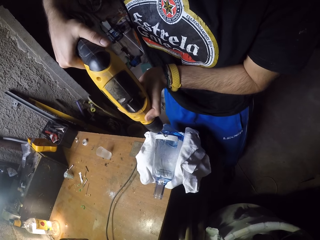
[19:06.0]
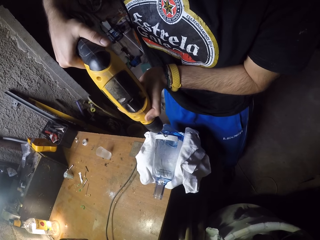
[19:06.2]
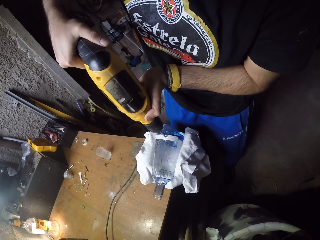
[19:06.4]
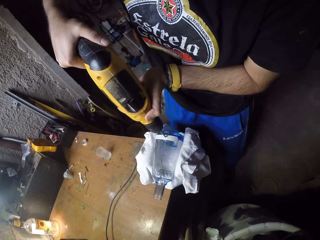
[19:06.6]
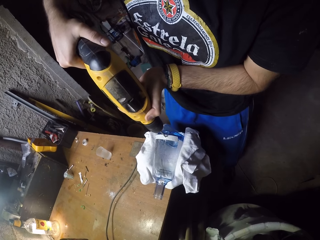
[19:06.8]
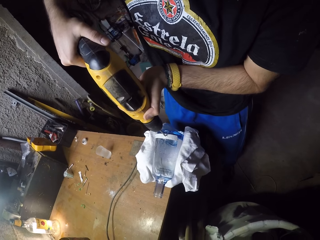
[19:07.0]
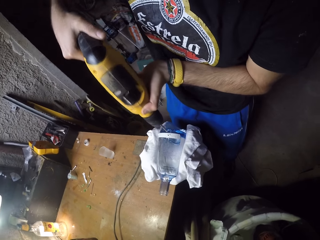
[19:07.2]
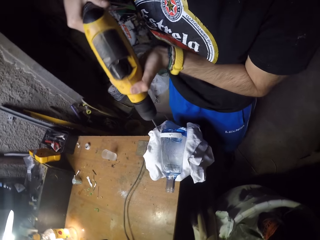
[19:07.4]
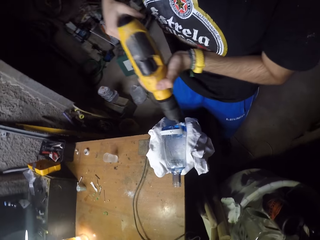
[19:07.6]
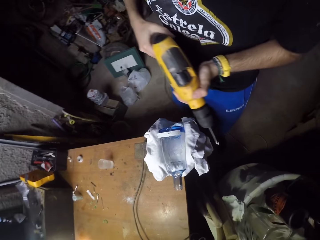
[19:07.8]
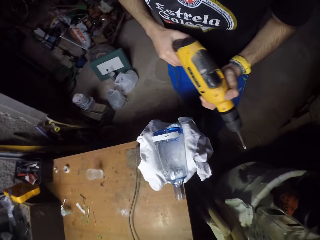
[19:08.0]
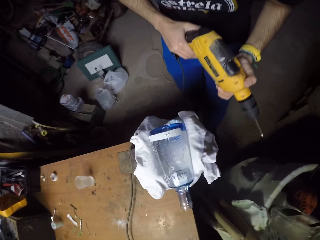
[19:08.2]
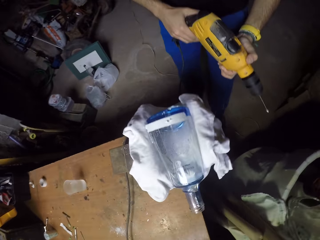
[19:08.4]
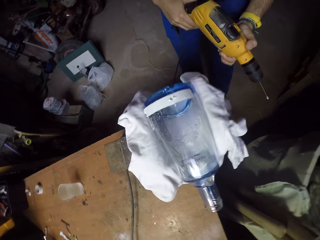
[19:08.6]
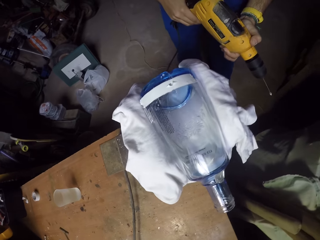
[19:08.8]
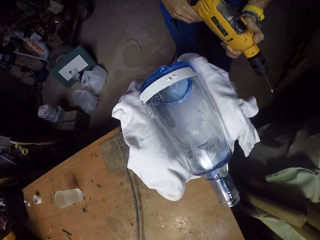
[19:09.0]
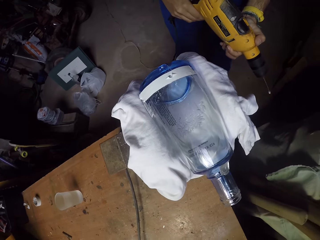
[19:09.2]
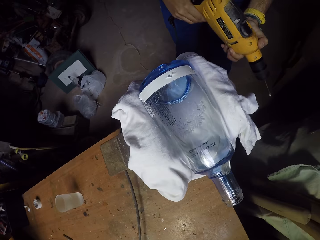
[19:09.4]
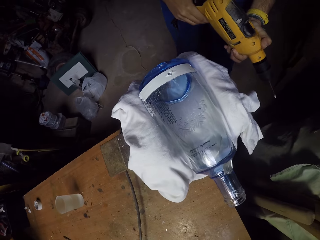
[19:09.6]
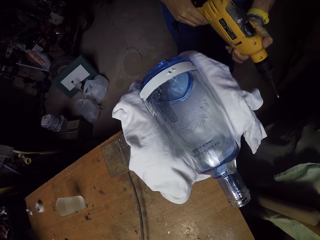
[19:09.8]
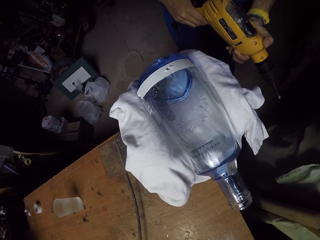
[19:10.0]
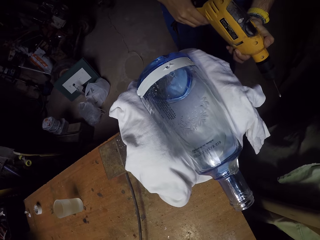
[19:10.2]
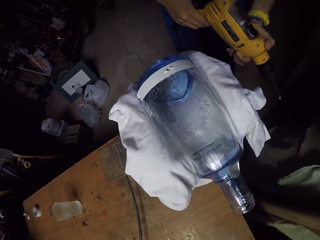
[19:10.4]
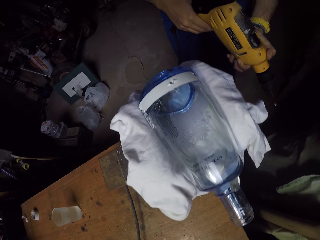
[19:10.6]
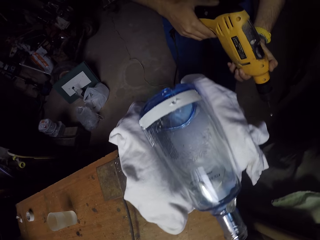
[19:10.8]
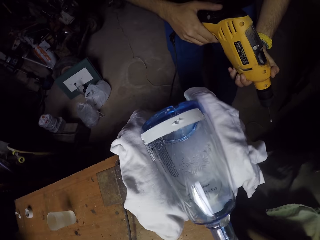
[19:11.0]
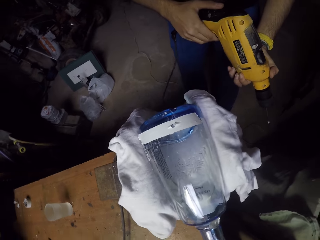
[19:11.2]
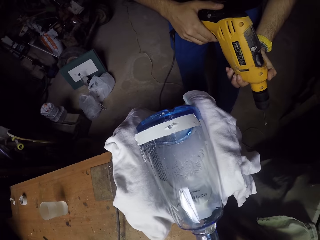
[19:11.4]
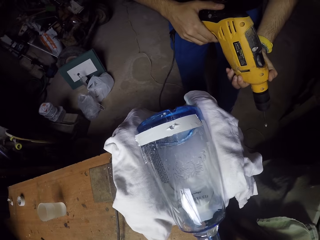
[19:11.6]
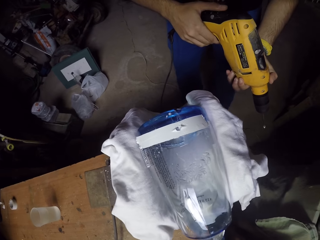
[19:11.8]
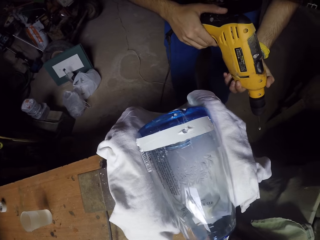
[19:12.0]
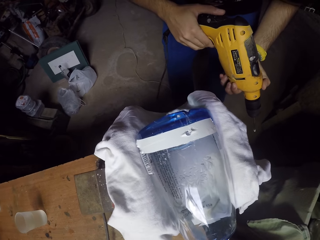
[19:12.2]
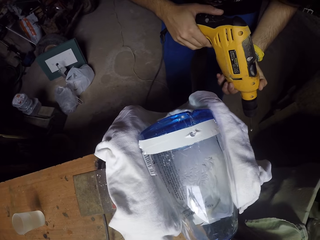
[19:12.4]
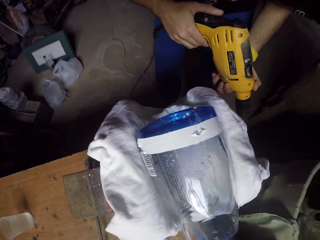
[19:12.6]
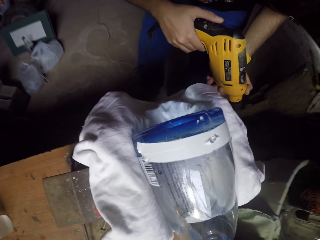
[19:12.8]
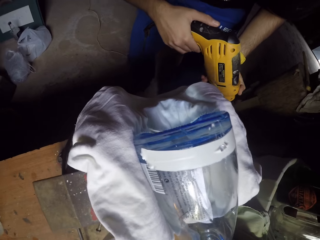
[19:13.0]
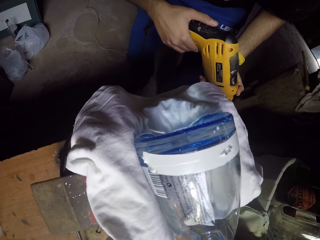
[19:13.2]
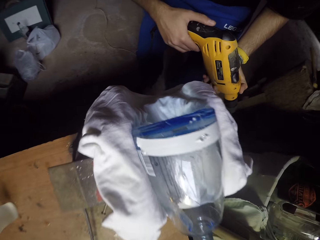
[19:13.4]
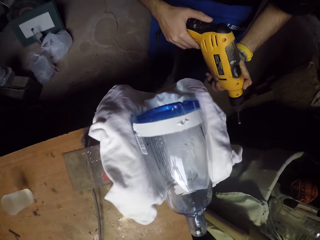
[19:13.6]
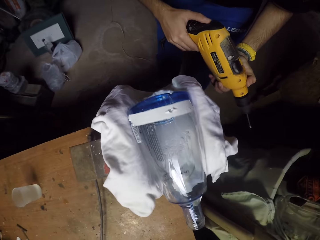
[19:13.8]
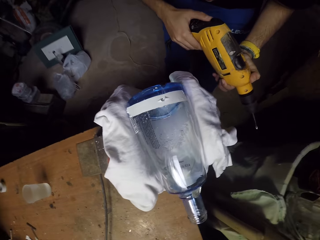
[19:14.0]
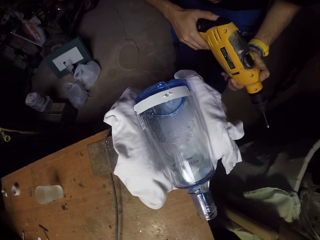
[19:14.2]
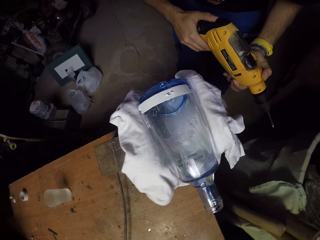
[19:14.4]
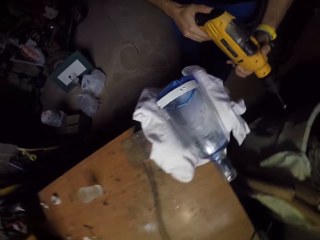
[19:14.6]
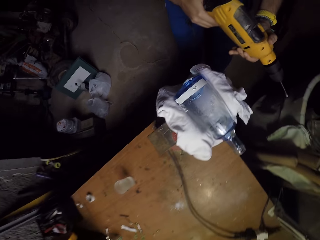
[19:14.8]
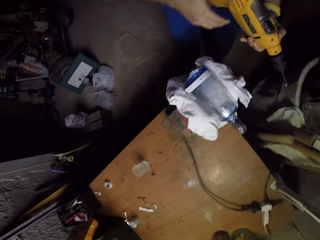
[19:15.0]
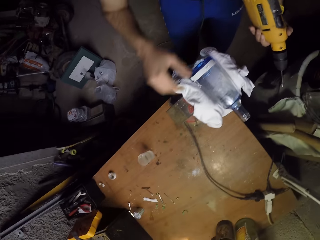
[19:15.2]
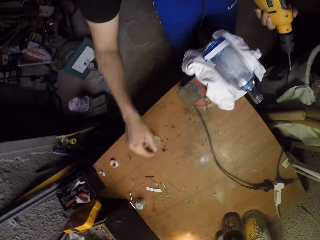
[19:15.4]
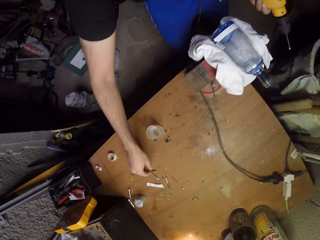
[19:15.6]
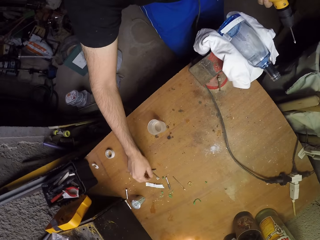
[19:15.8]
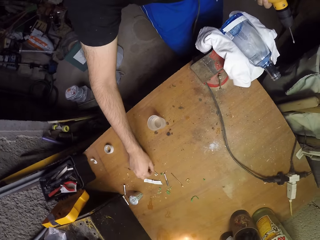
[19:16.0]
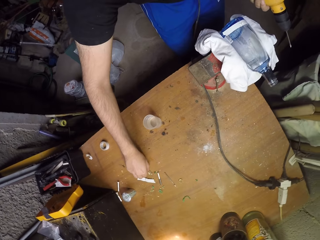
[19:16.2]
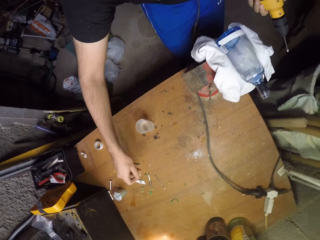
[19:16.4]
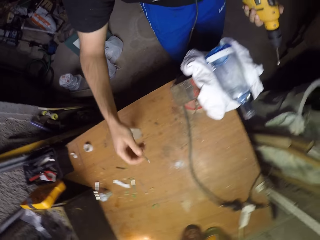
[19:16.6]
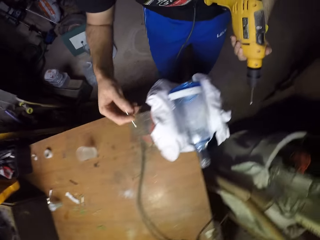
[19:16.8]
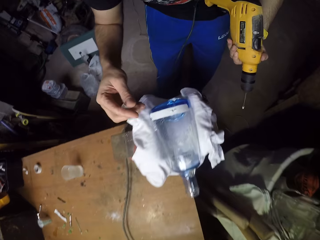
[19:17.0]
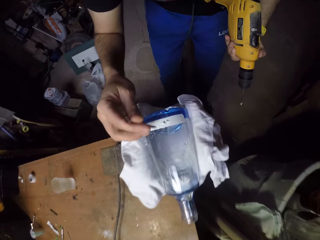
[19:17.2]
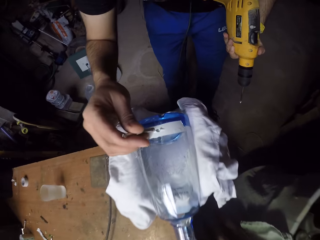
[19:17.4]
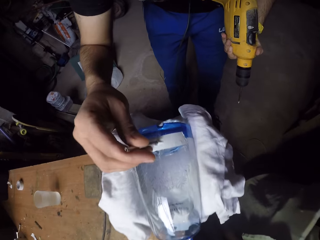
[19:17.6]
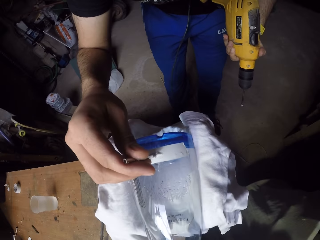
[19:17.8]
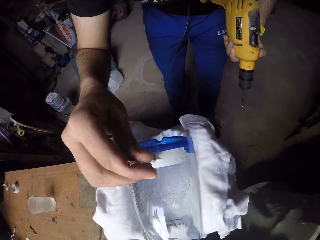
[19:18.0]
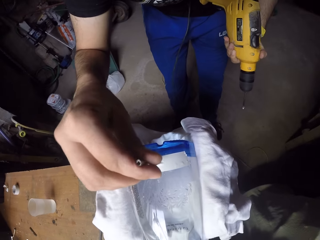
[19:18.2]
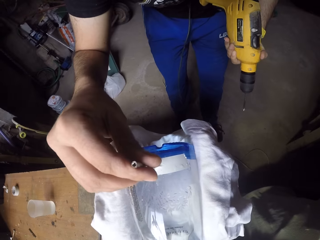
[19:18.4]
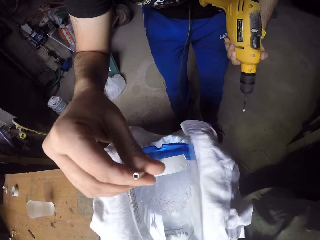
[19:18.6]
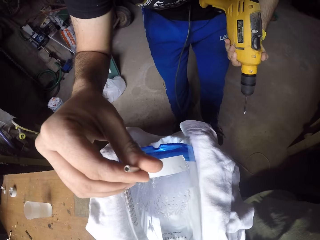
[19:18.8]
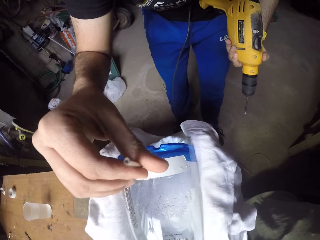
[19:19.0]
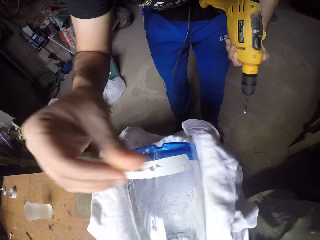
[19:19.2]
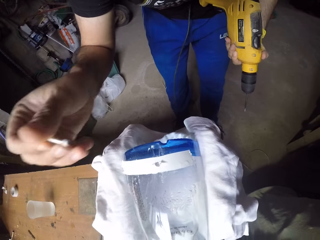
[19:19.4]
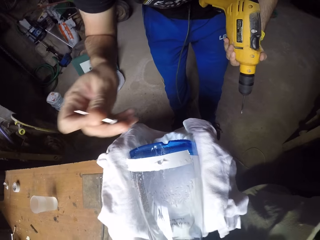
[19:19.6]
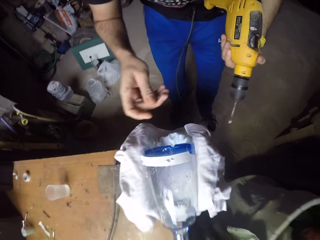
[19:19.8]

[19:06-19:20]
The camera wearer removes the hand drilling machine from the bottle. He stares at the glass bottle. He holds the hand drilling machine in his left hand. He picks up a drill bit from the table with his right hand. He puts the drill bit into the hole in the bottle.

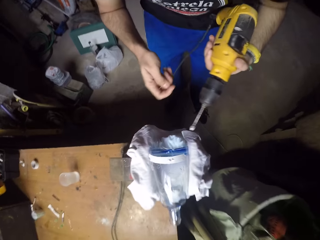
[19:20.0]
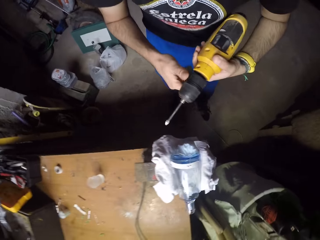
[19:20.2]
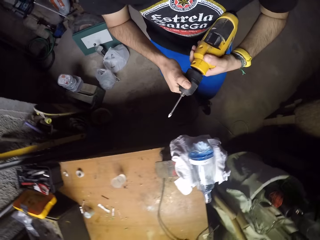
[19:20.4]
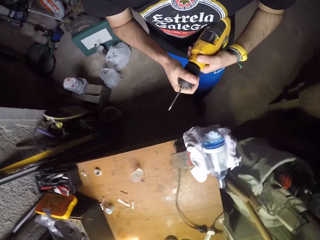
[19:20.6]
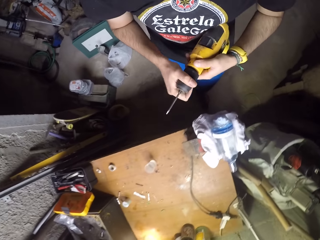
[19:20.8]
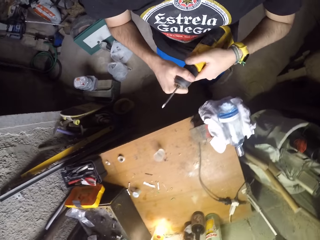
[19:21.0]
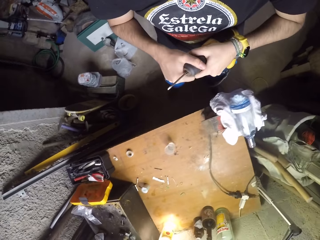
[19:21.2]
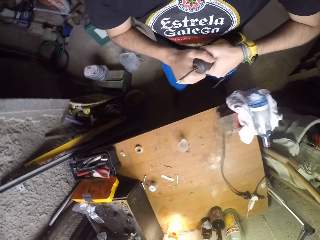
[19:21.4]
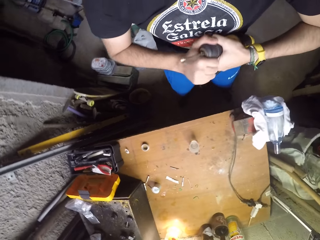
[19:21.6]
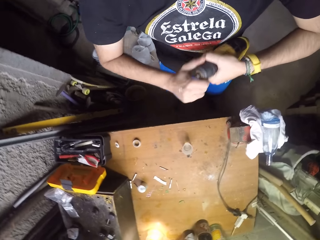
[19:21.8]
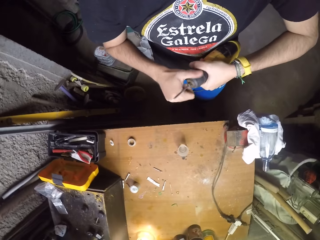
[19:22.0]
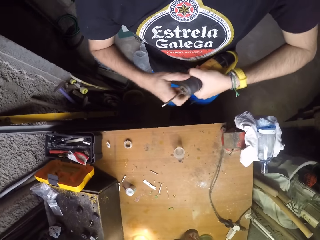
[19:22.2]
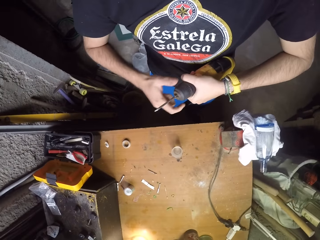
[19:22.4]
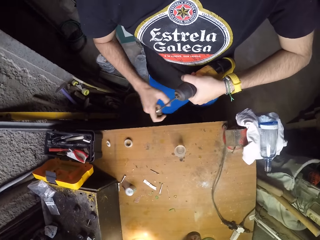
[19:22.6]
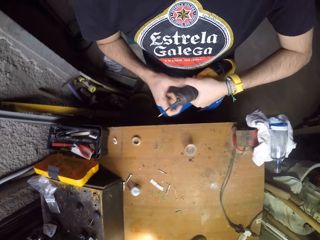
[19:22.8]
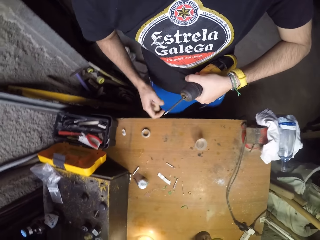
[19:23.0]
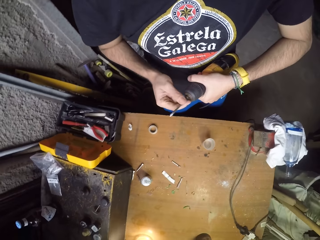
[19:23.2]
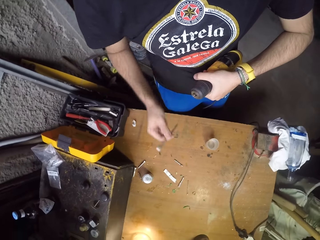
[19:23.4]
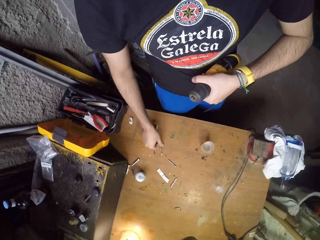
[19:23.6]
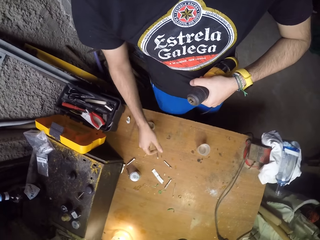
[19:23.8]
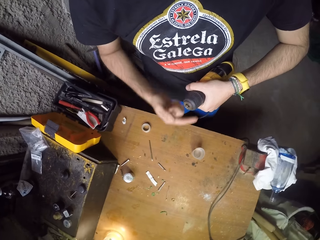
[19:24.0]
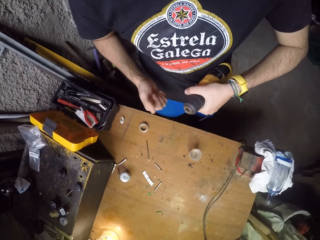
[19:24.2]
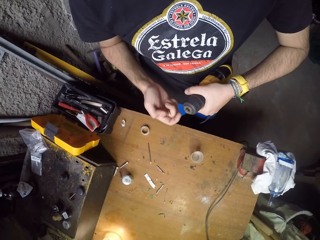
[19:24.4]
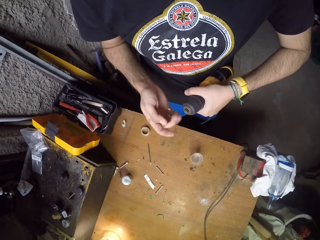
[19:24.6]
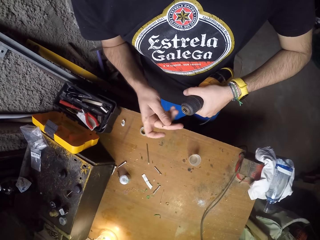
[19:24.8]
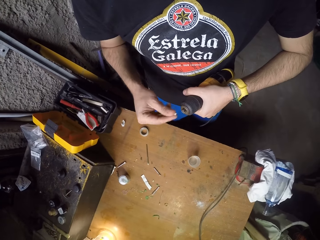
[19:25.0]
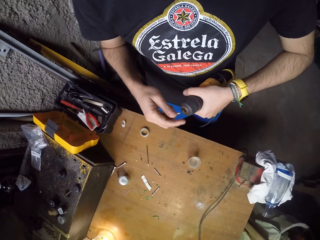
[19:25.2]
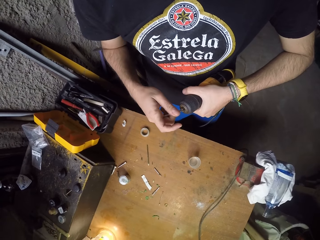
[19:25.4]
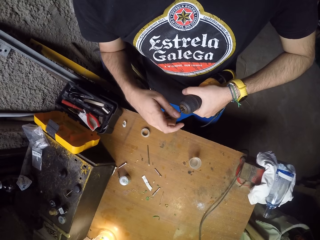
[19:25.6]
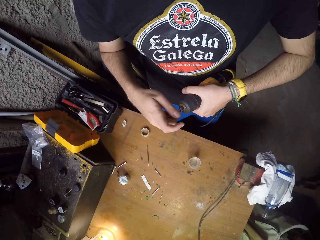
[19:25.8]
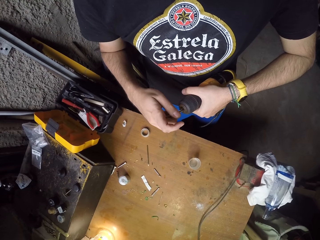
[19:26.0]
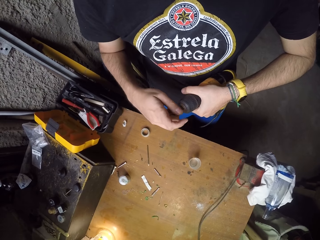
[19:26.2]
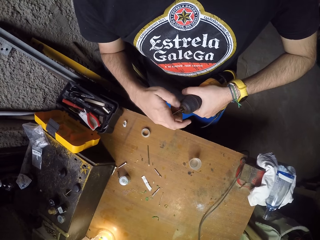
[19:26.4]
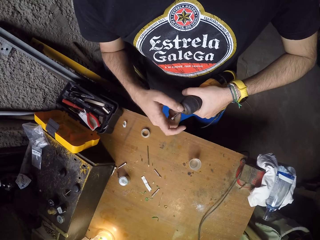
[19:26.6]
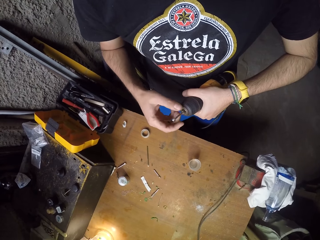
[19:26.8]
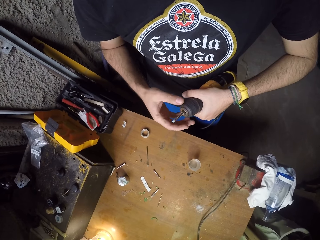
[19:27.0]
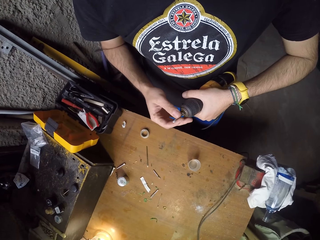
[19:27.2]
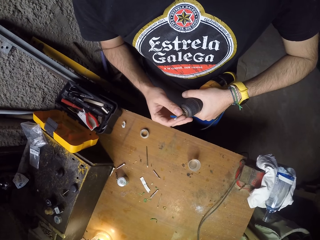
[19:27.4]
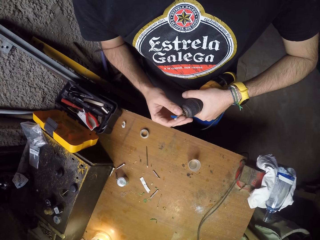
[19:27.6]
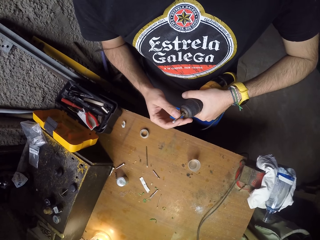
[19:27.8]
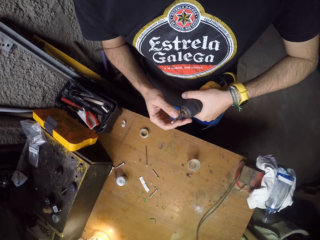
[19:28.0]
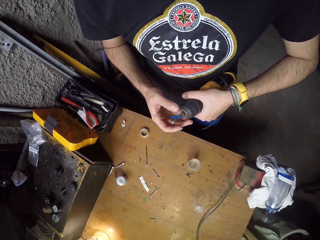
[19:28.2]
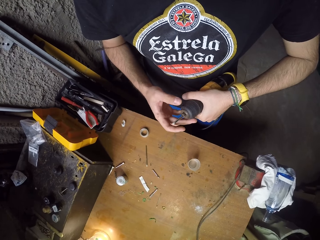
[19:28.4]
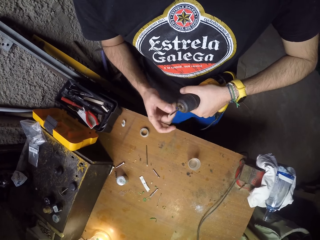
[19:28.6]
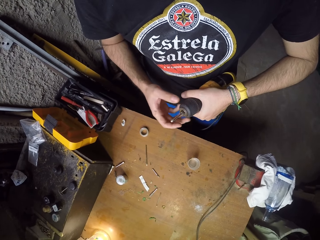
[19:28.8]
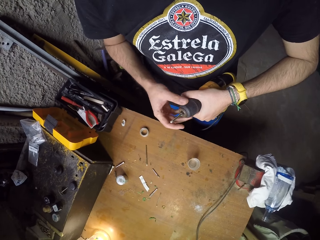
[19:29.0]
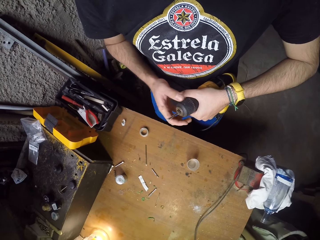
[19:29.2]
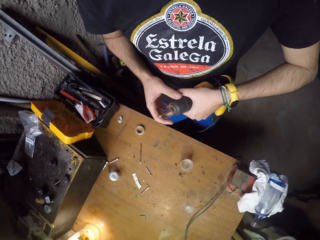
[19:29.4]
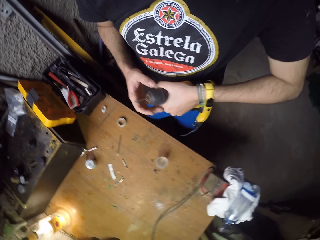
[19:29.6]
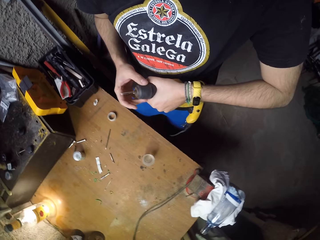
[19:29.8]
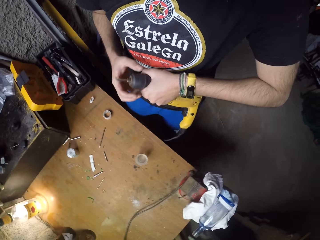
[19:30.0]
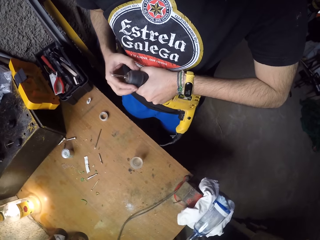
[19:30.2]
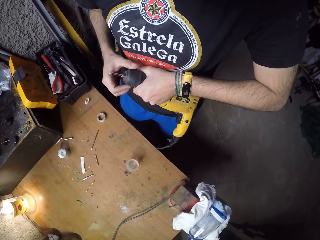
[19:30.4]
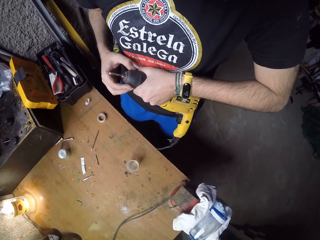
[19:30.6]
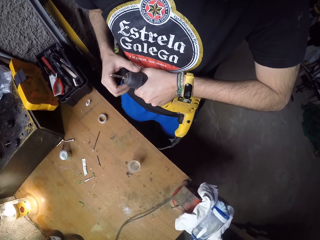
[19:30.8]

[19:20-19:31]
The camera wearer unscrews a chuck of the hand drilling machine with his right hand. He removes a drill bit in the hand drilling machine with his right hand. He drops the drill bit on the table. He rolls the chuck of the hand drilling machine with his right hand. He puts the drill bit in his right hand into the chuck of the hand drilling machine. He tightens the chuck of the hand drilling machine with his right hand.
